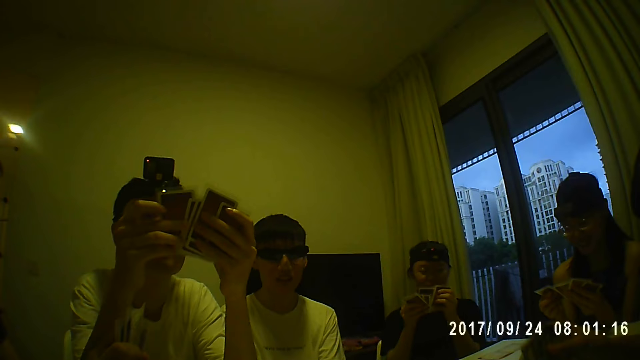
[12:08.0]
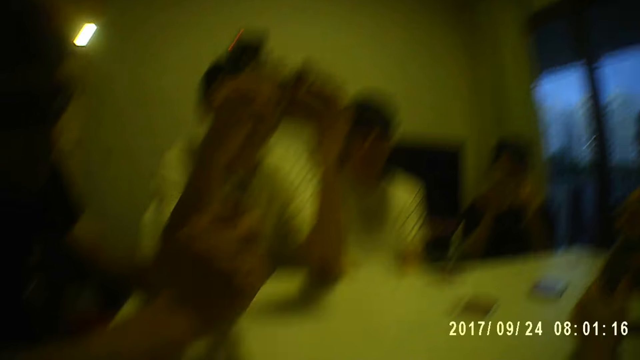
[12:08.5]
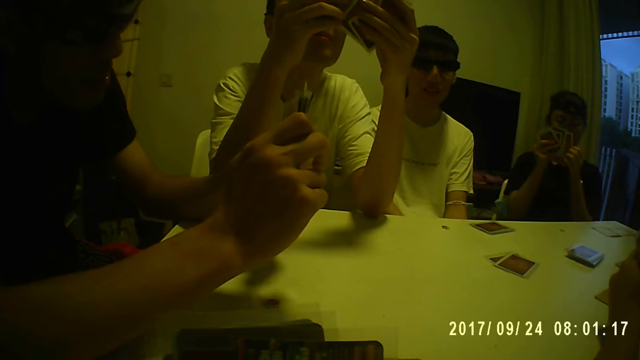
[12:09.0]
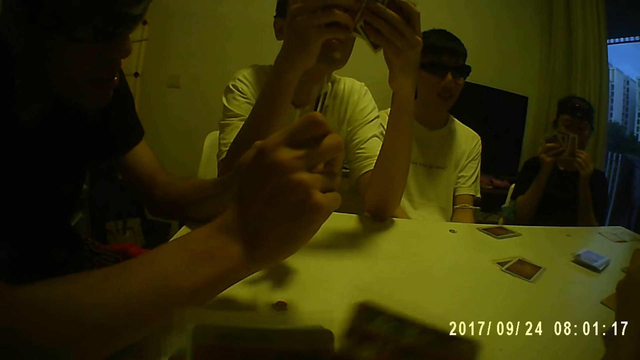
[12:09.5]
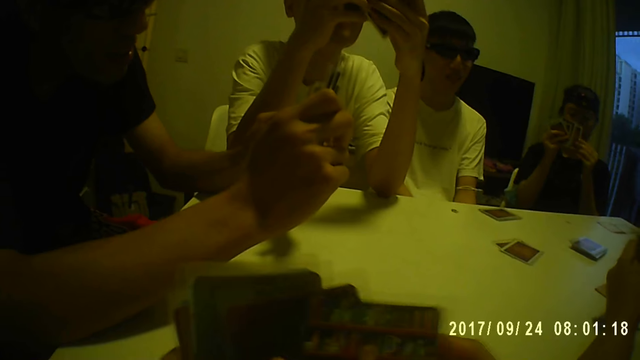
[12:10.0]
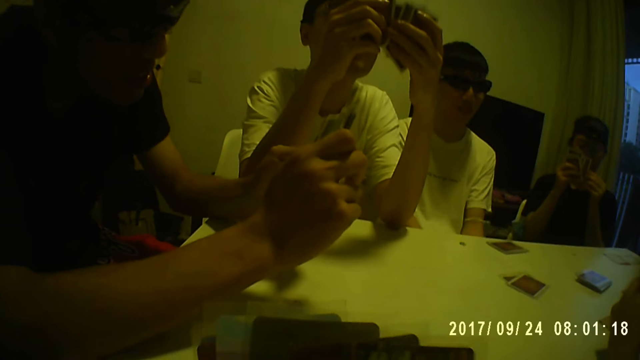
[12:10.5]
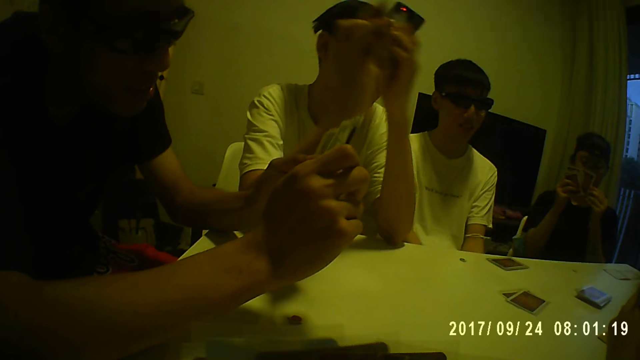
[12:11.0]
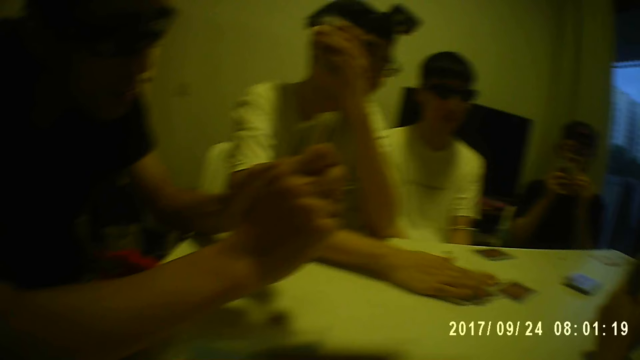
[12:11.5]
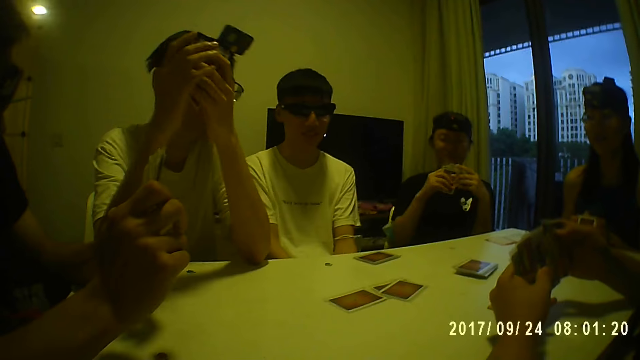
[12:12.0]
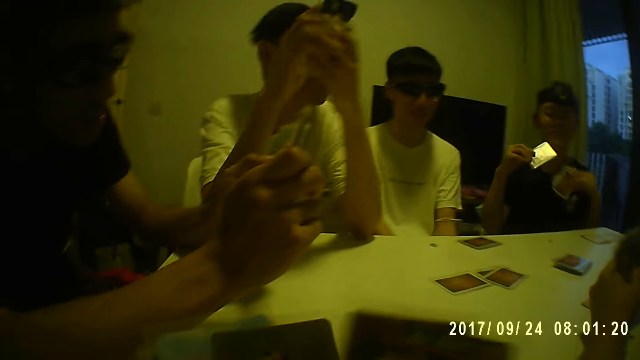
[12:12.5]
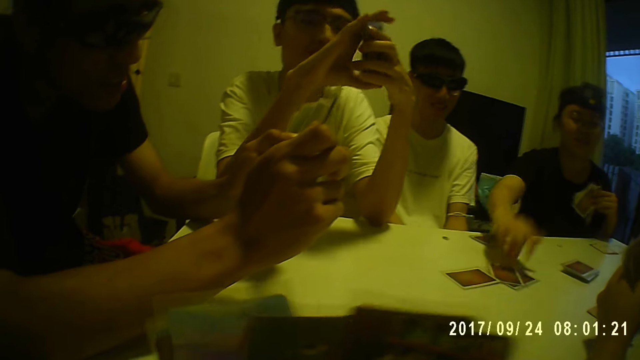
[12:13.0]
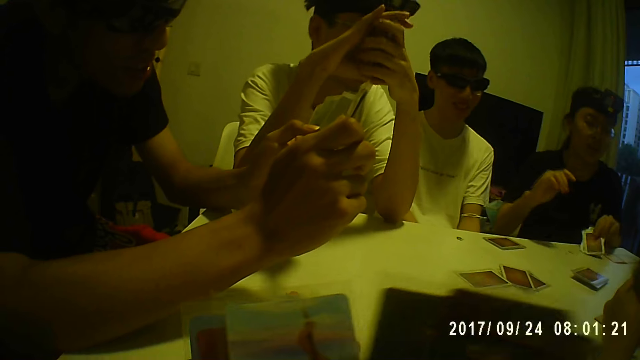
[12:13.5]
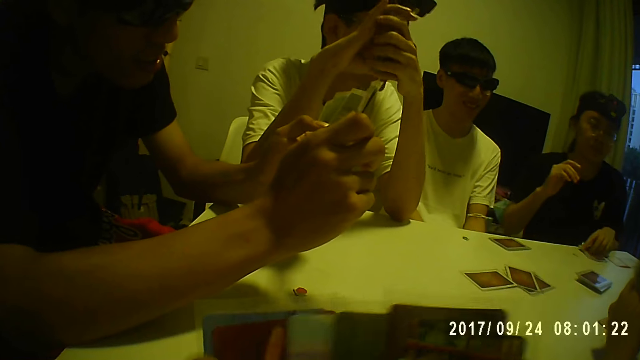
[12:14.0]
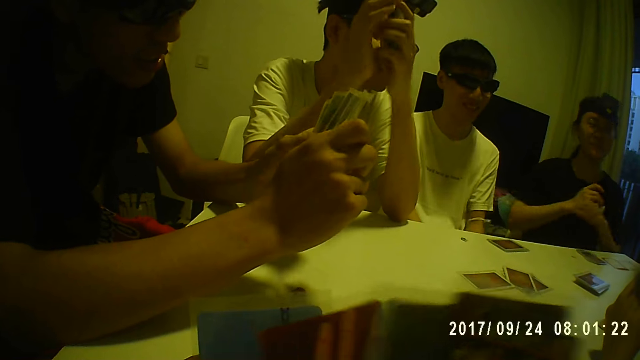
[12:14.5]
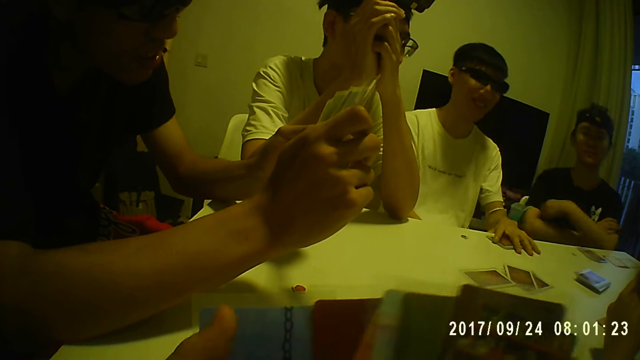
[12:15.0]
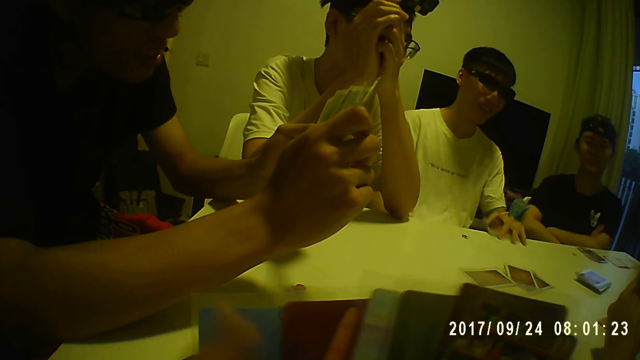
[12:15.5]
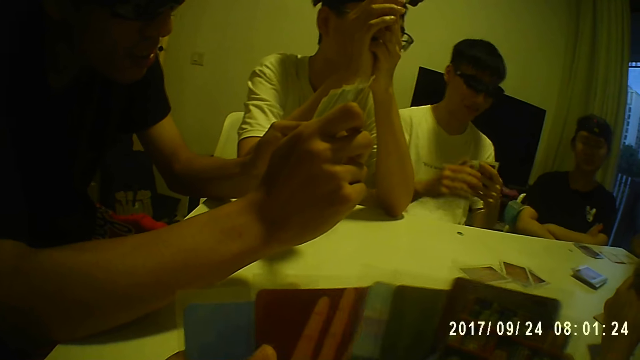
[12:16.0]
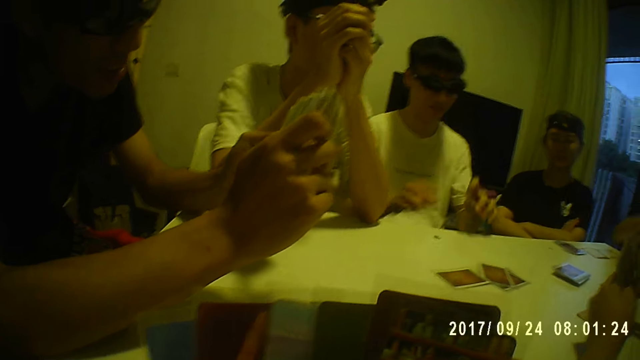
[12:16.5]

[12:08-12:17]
A man sorts the cards with both hands. The camera wearer sorts the cards with both hands. She checks the cards. Another man picks a card from the cards in his left hand with his right hand and places the card on the table with his right hand. A woman picks a card from the cards in her left hand with her right hand and places the card on the table with her right hand. The second man holds the cards with both hands. The woman places the cards on the table with her left hand and crosses her arms. A third man picks the cards from the table with his left hand.

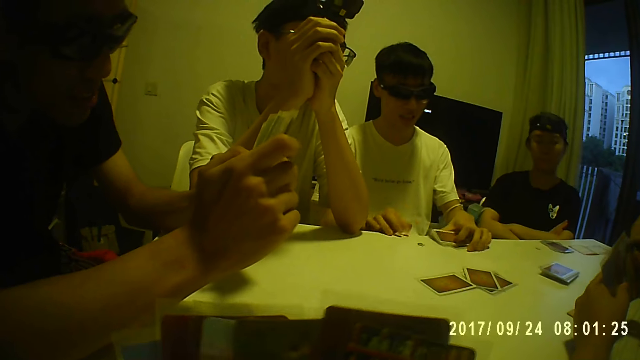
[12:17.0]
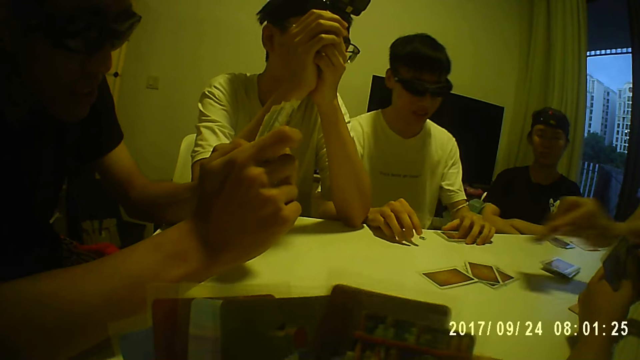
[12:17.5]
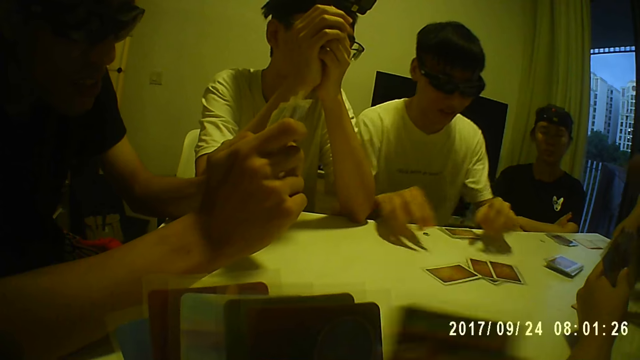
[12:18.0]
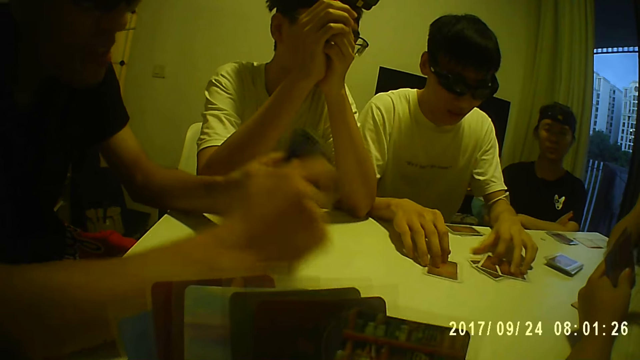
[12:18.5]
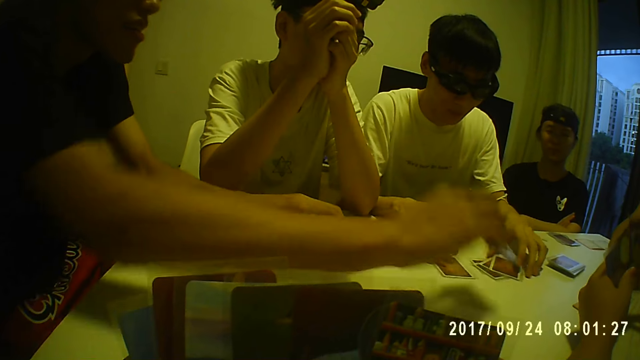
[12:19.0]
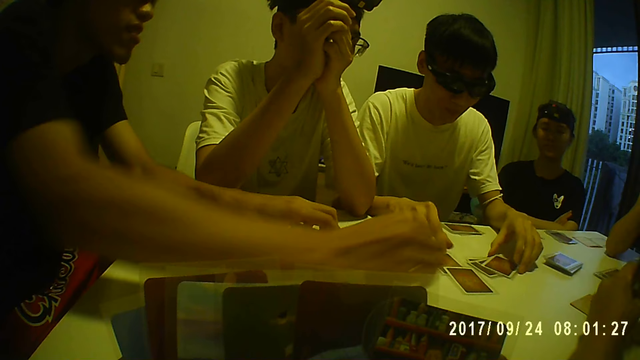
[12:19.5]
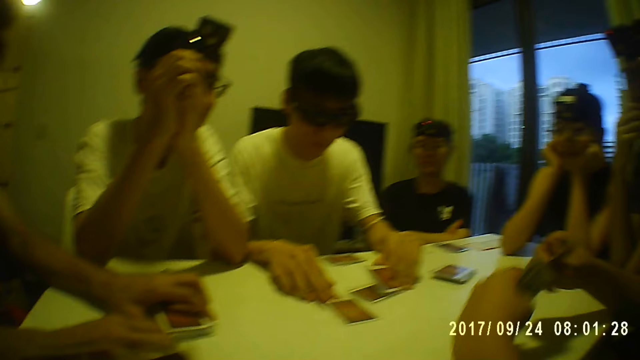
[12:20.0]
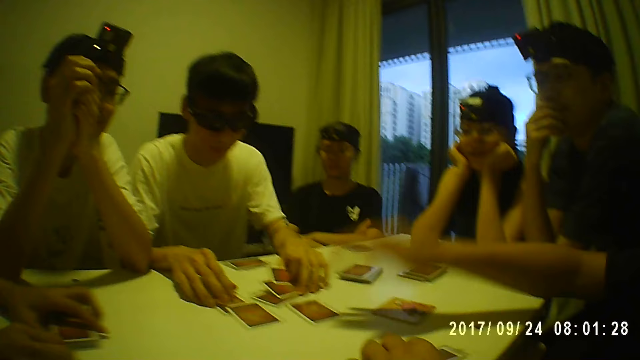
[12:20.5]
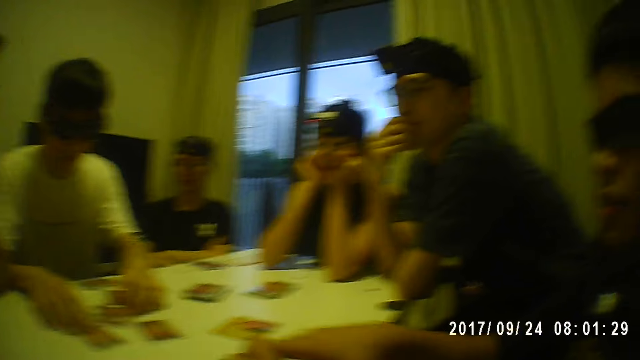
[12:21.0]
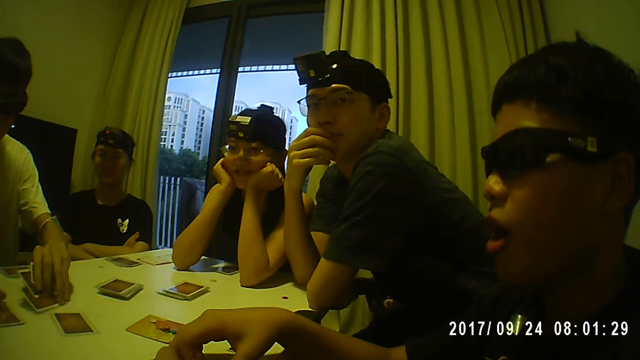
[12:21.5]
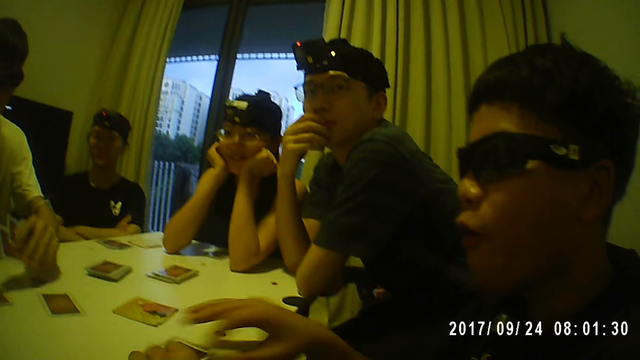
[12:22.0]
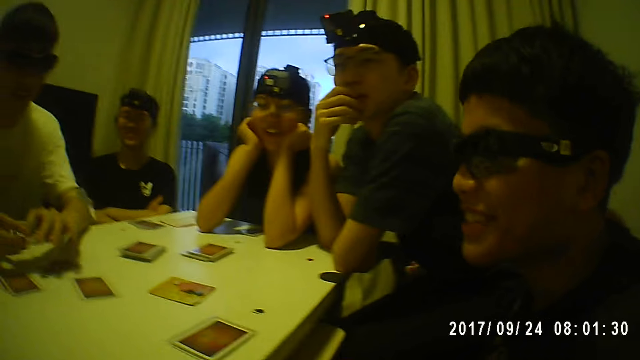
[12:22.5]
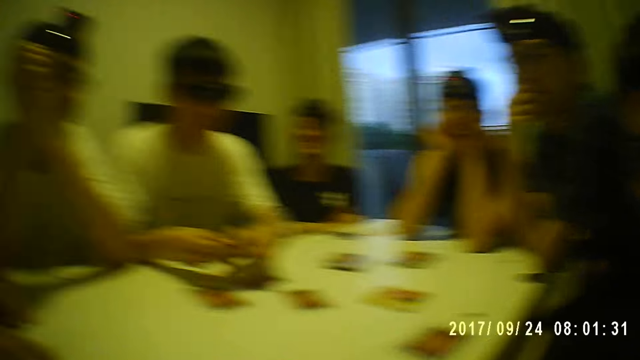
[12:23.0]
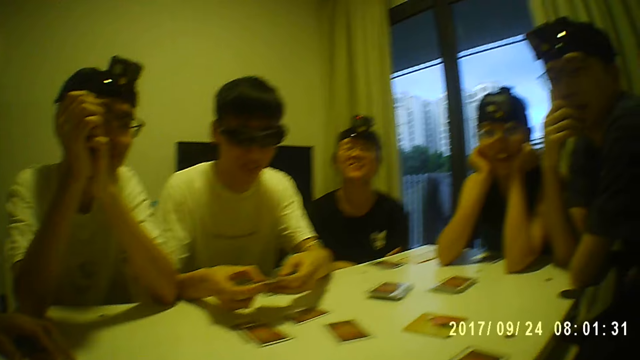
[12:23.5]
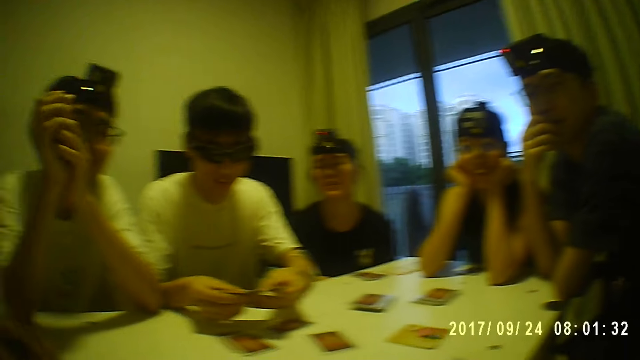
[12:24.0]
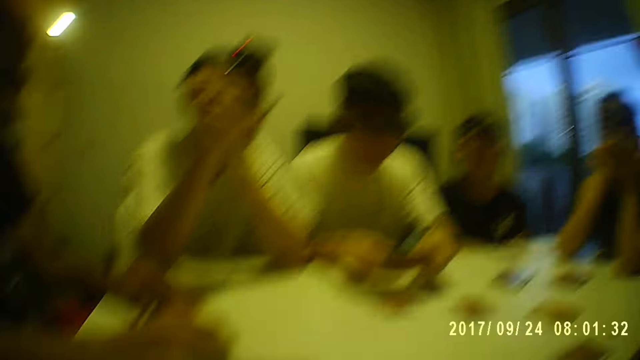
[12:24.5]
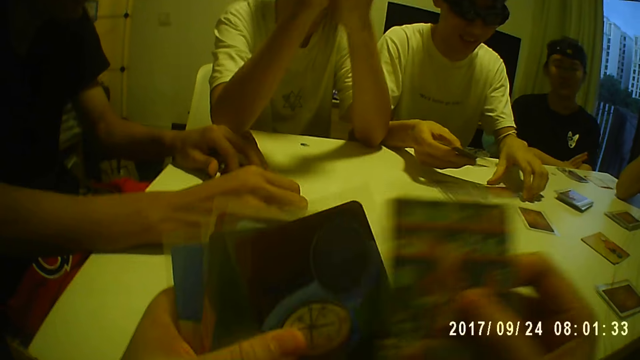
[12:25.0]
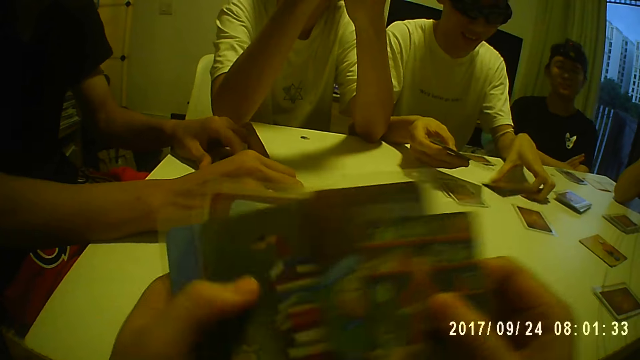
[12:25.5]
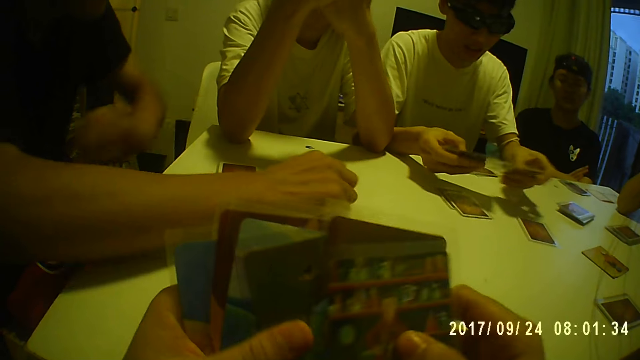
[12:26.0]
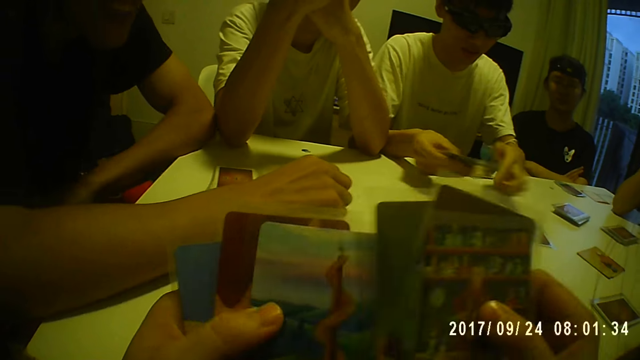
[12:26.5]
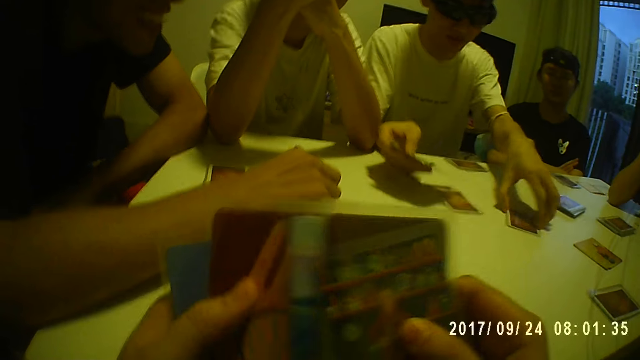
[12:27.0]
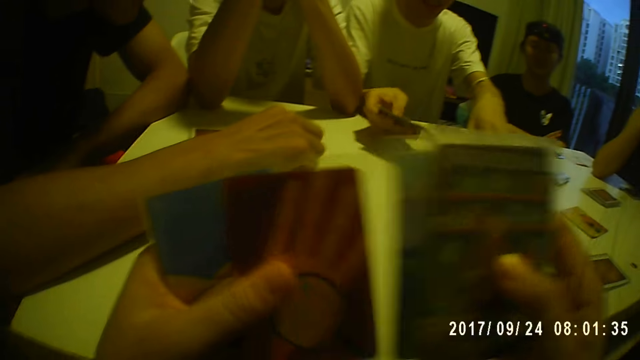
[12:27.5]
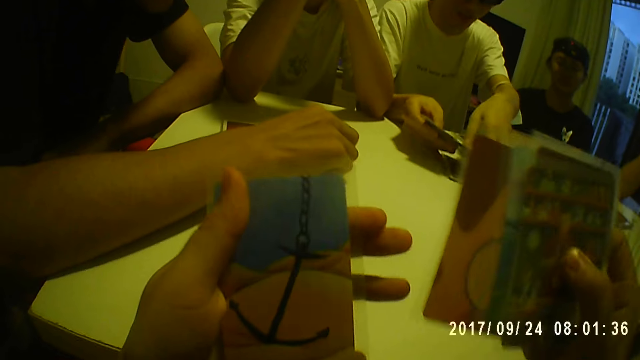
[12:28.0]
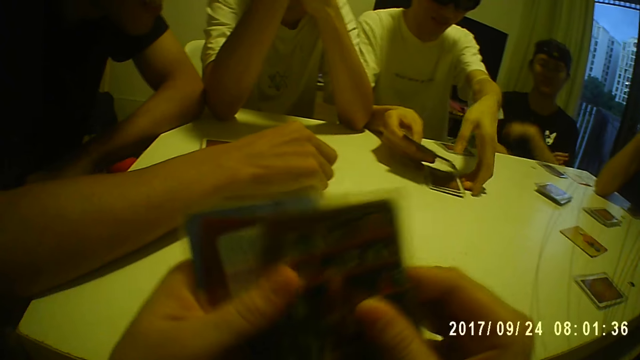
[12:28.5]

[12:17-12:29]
A man places the cards on the table with his left hand. A woman places a card on the table with her right hand. The man moves some cards on the table with both hands. Another man picks a card from the cards in his left hand with his right hand and places the card on the table with his right hand. The first man picks the cards from the table with both hands. A third man picks a card from the cards in his left hand with his right hand. The woman rests her face on both hands. A fourth man touches his face with his right hand. The third man places the cards on the table with his left hand and places the card on the table with his right hand. The camera wearer checks the cards. The first man sorts the cards with both hands and holds the cards with his right hand. The camera wearer checks the cards again. The first man picks a card from the table with his left hand, passes the card from his left hand to his right hand, and picks cards from the table with his left hand.
